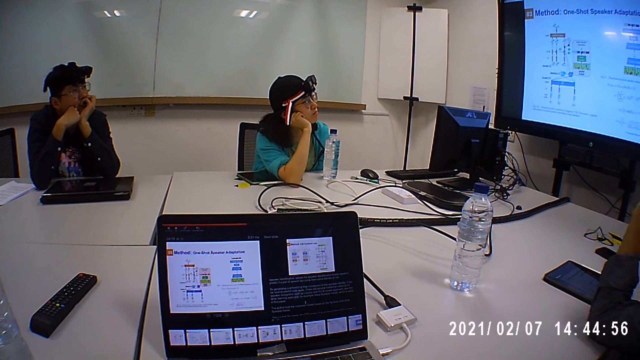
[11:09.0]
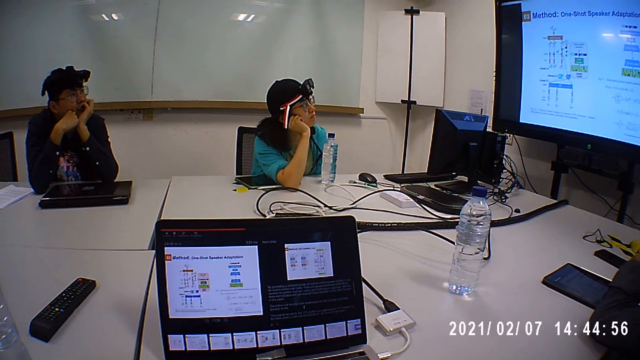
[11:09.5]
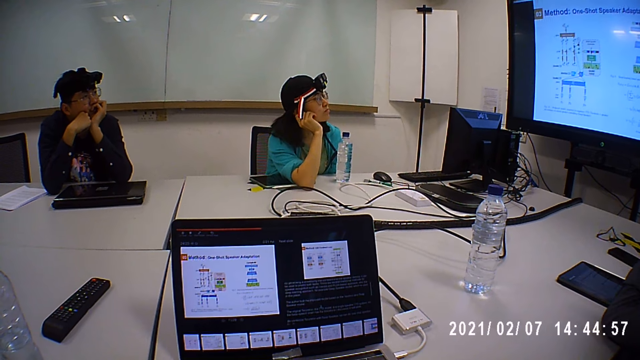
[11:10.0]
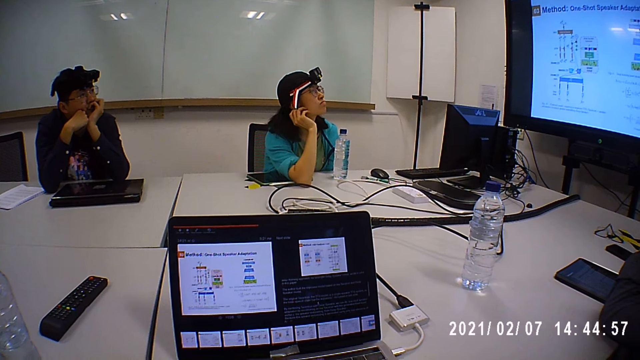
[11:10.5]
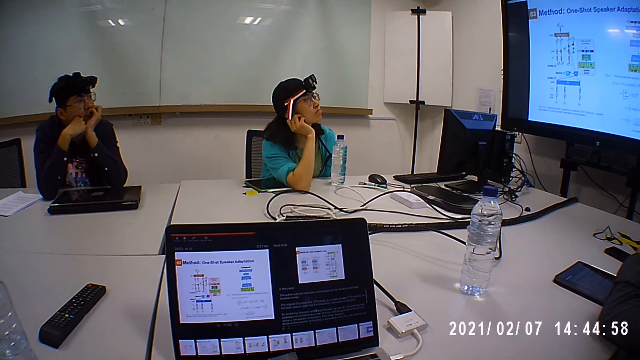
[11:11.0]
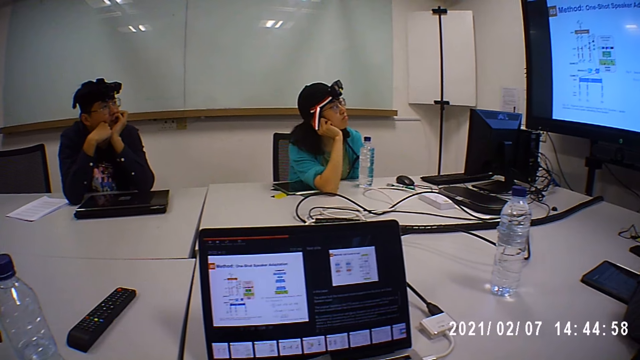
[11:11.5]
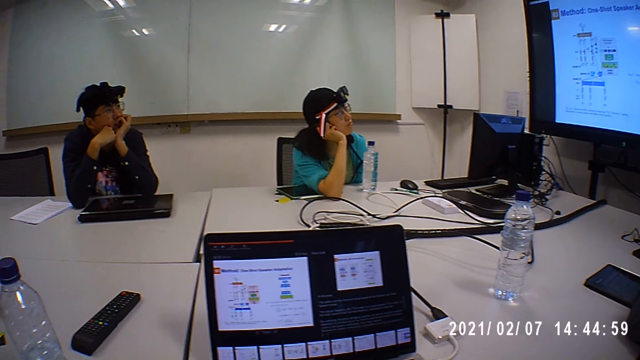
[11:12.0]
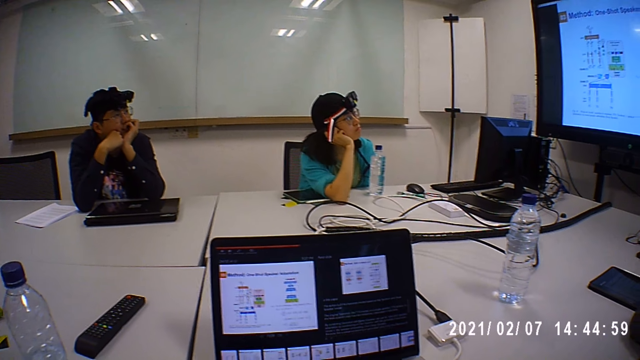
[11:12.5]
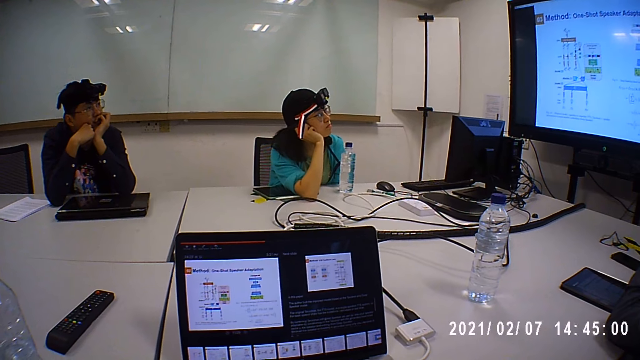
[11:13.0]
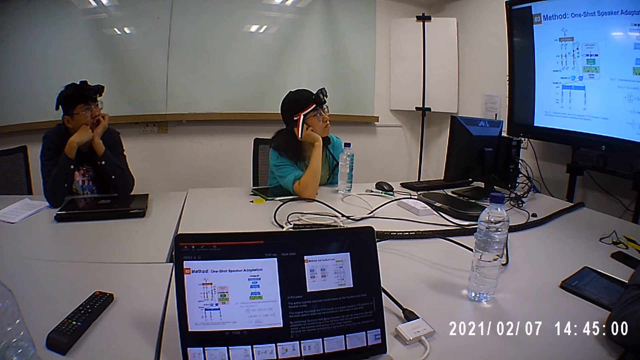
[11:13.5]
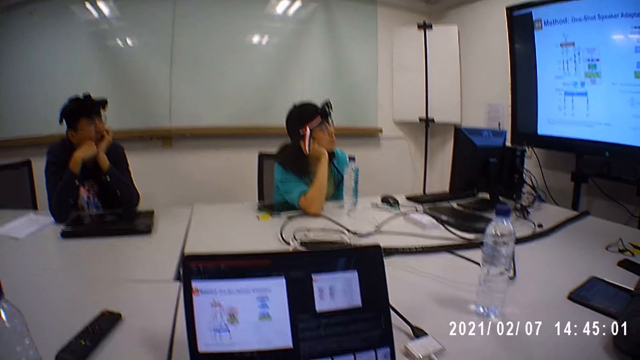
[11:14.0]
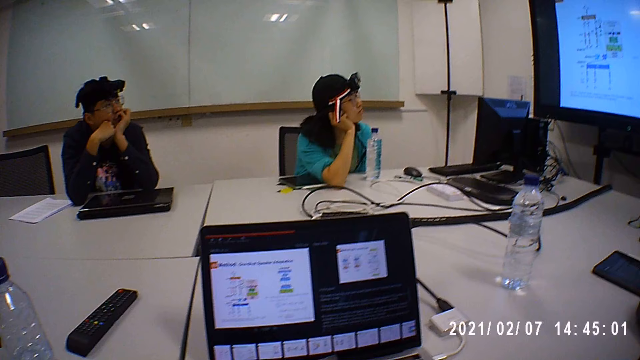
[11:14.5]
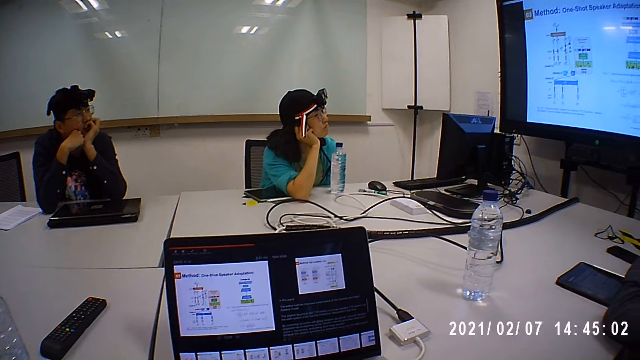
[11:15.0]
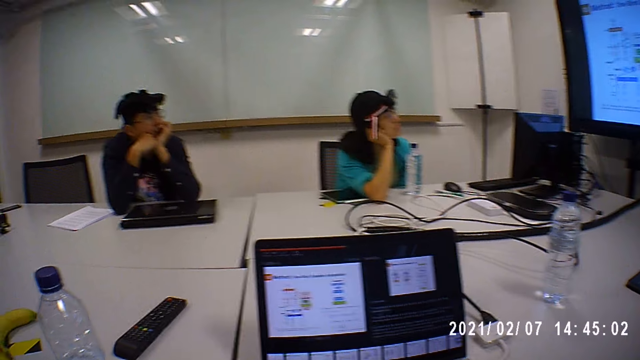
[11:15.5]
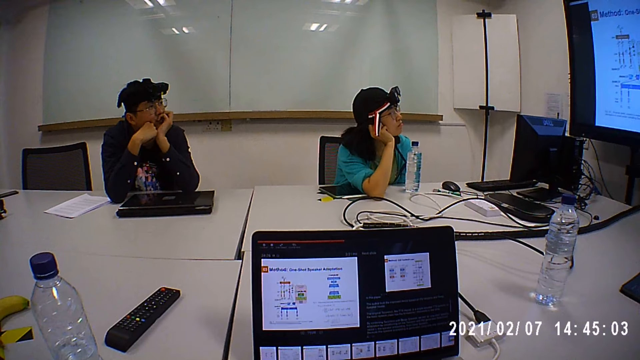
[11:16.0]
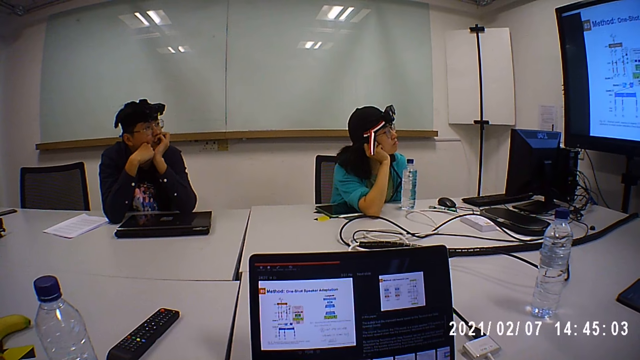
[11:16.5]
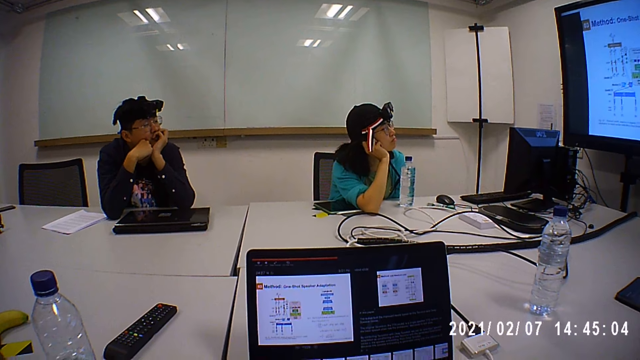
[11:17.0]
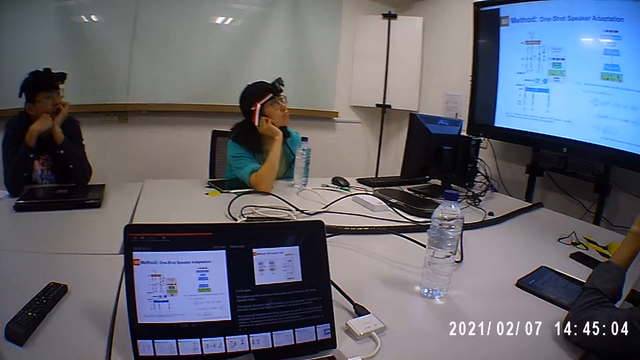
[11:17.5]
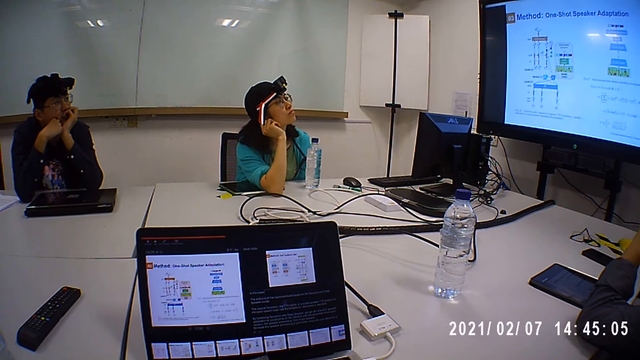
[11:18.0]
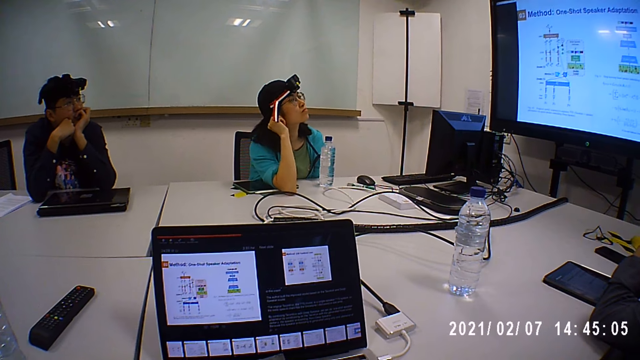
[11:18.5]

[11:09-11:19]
A man holds the chin with the left hand. A woman looks on the screen.

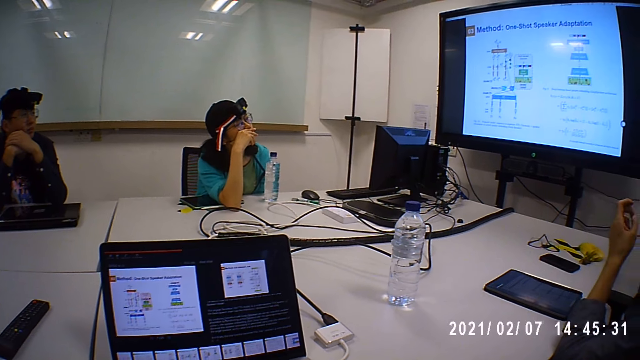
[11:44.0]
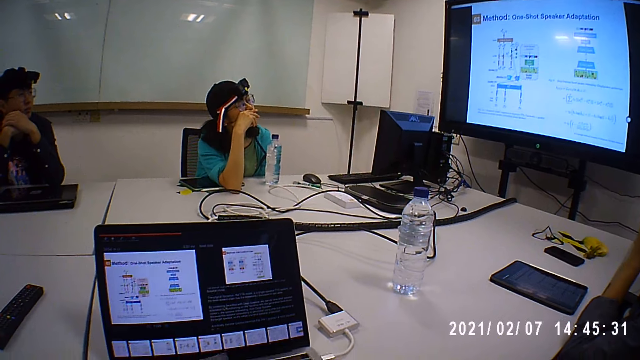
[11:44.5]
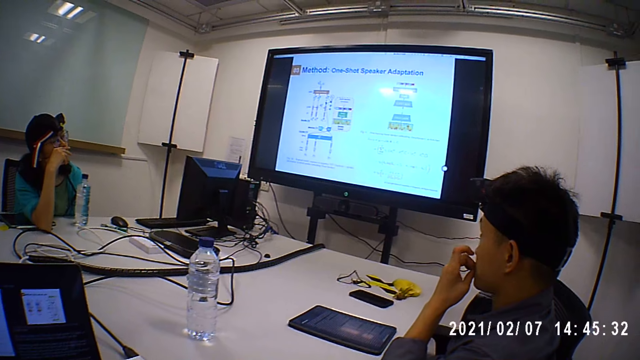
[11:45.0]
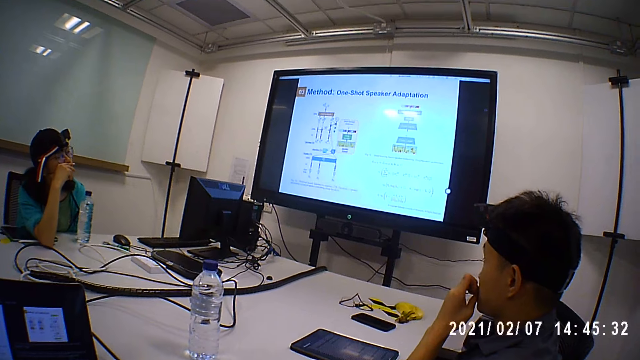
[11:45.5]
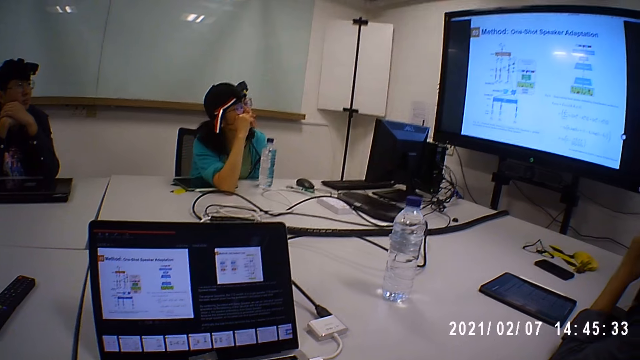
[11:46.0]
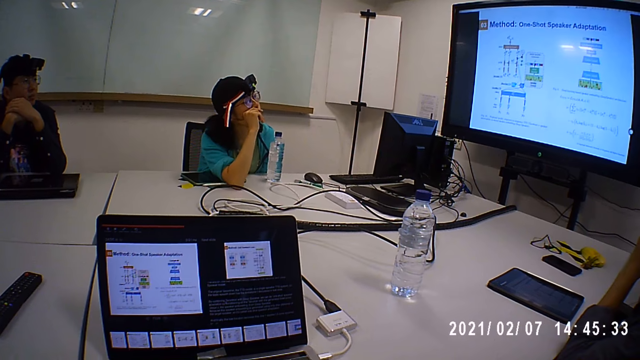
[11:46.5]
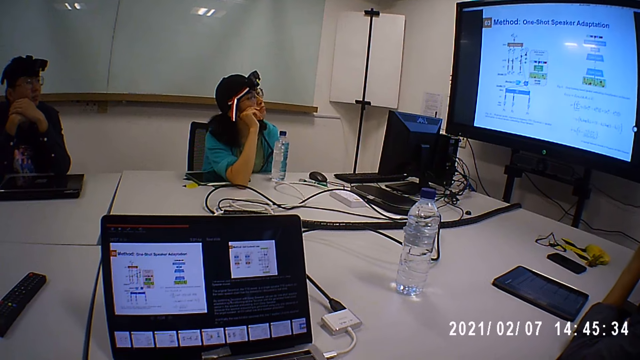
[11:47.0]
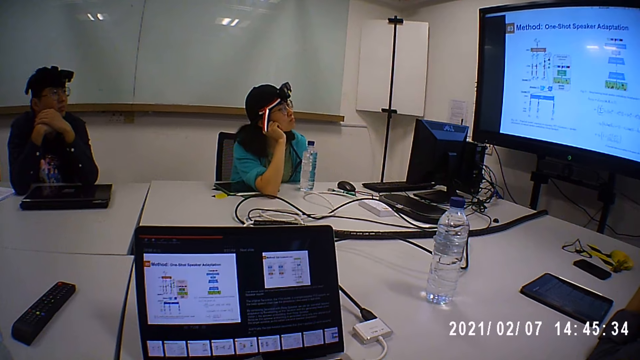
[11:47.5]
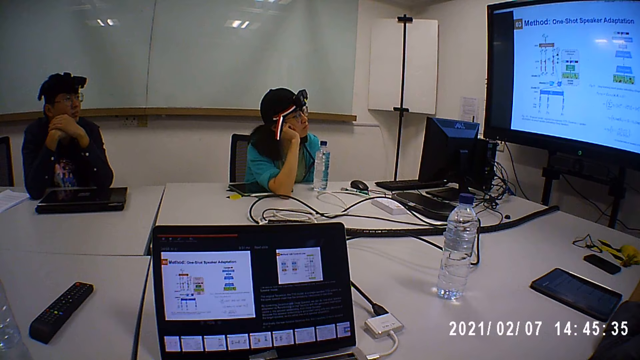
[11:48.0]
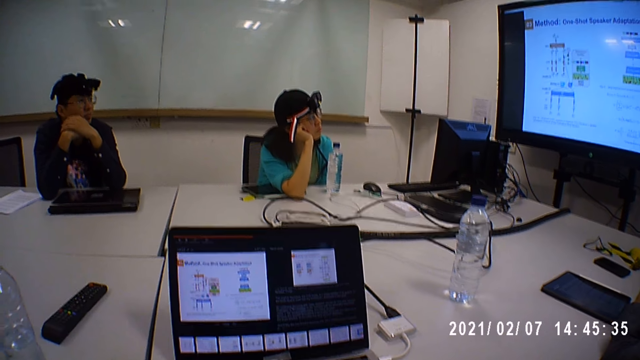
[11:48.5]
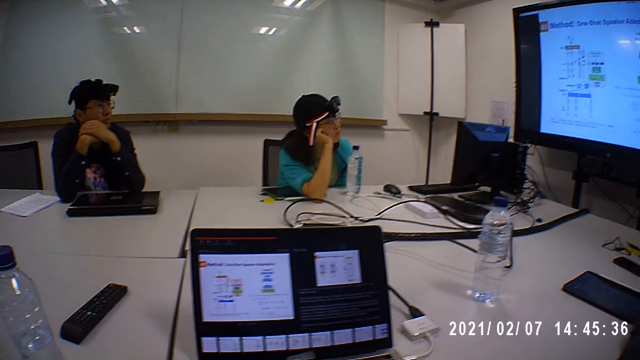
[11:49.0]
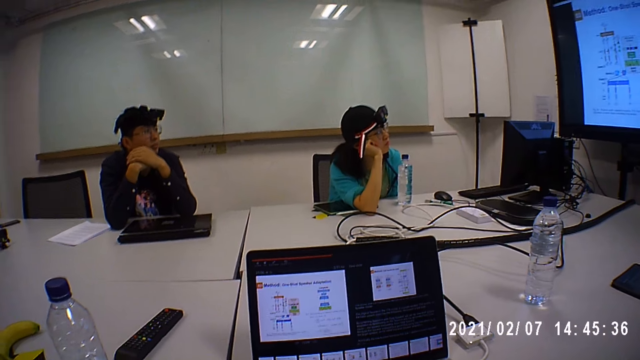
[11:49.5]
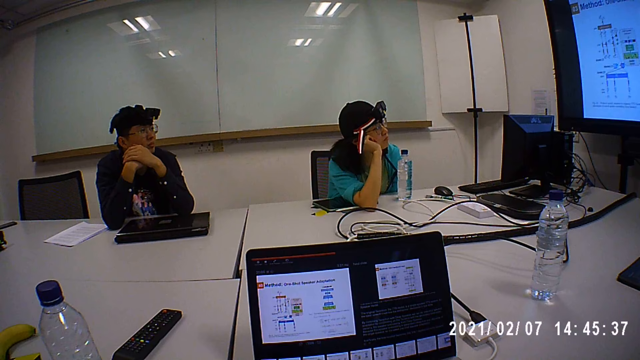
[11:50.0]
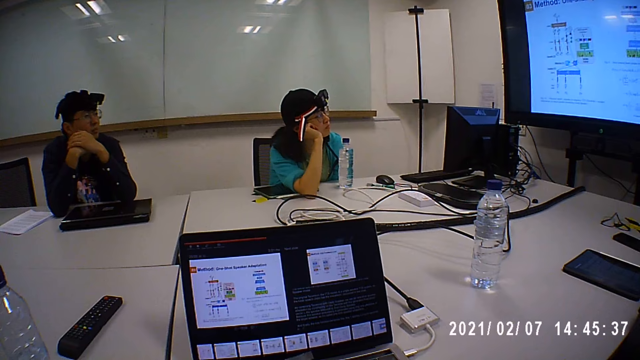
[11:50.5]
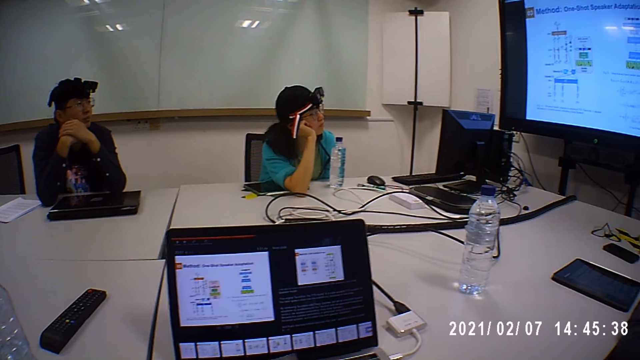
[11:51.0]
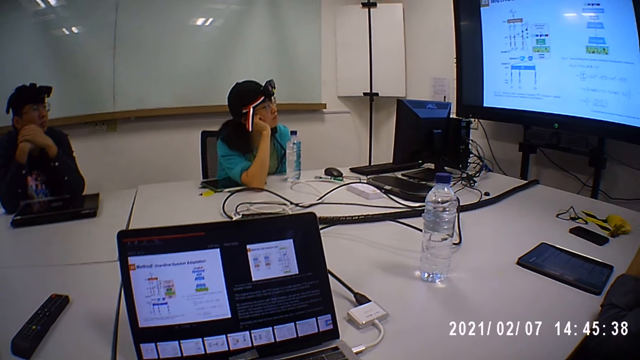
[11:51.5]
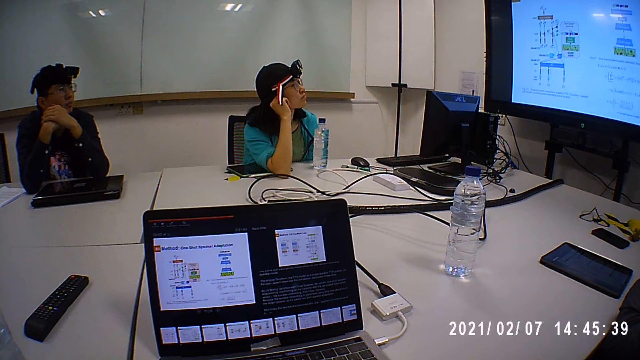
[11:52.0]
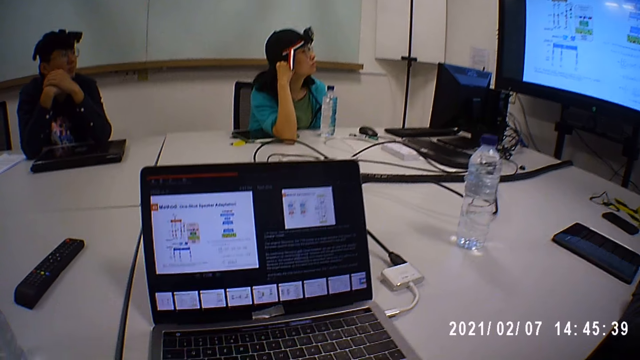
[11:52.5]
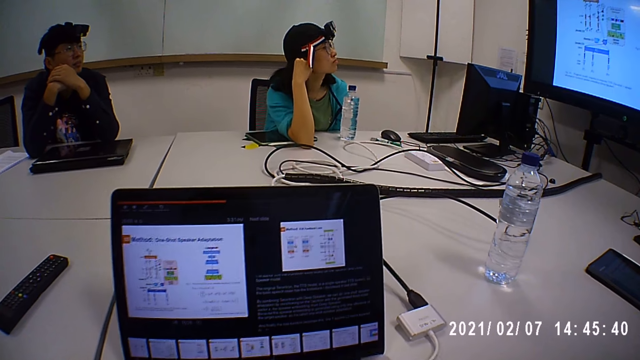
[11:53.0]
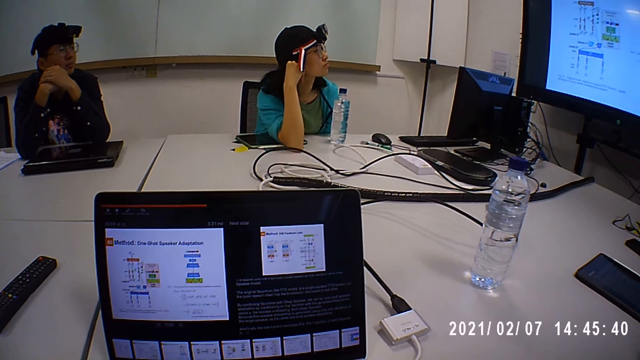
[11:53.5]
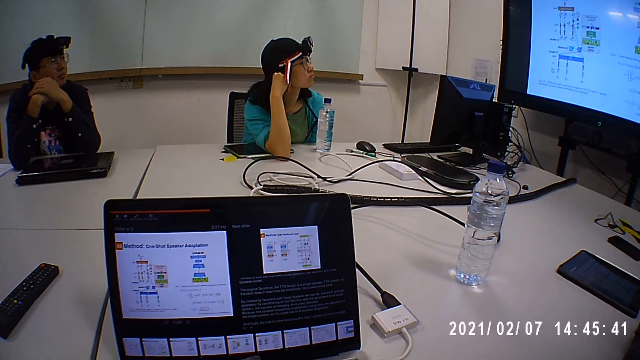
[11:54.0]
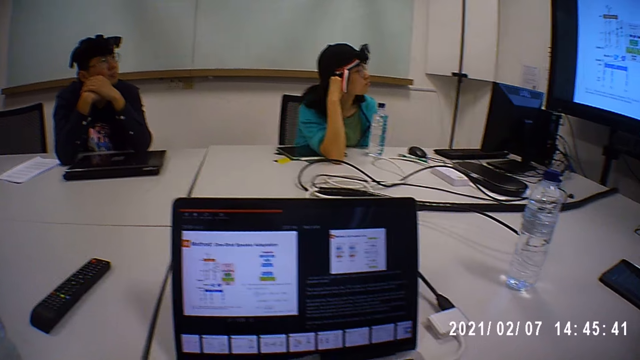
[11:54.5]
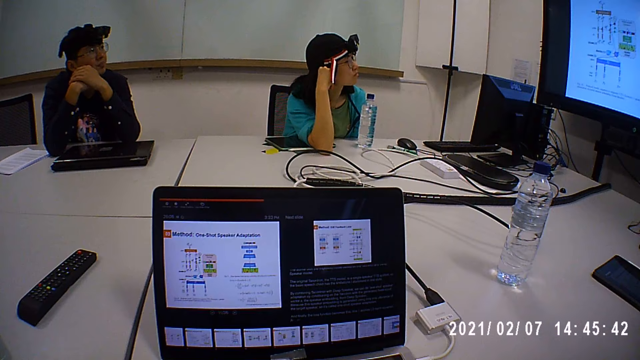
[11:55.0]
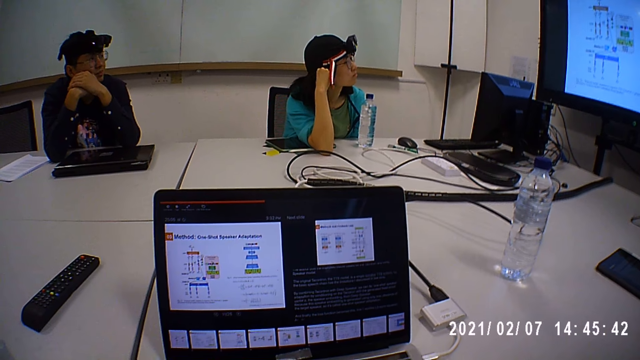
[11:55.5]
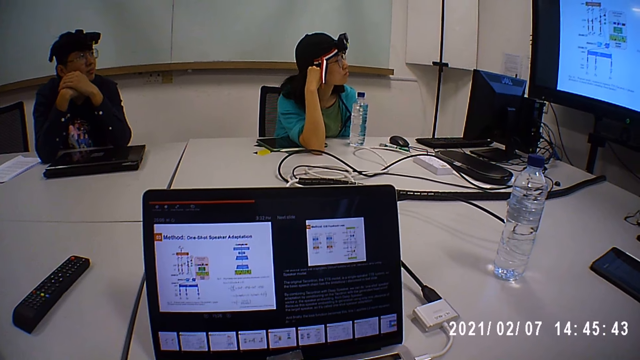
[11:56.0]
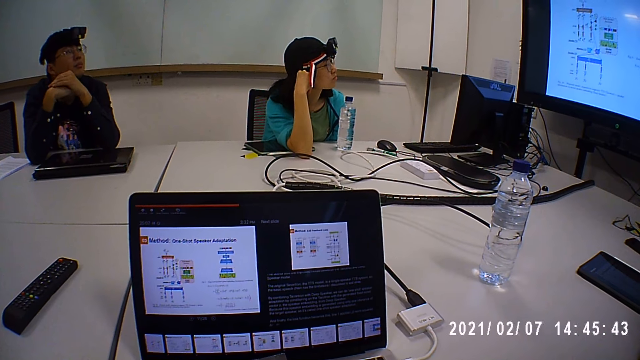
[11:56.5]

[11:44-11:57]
A man touches the mouth with the left hand. Another man looks on the screen. A woman looks on the screen.
